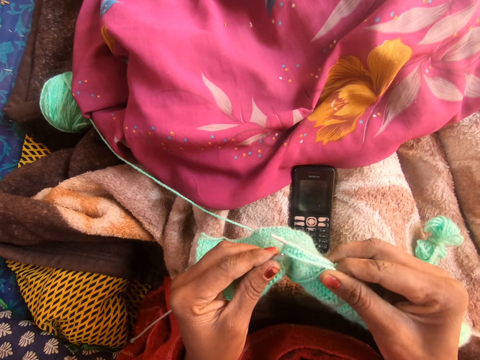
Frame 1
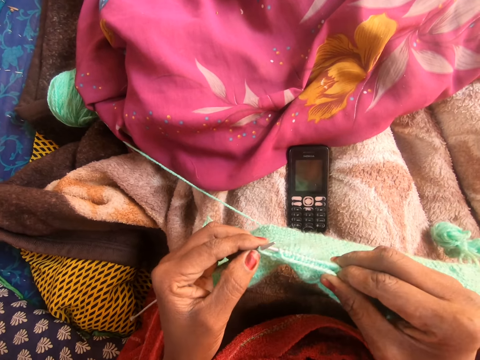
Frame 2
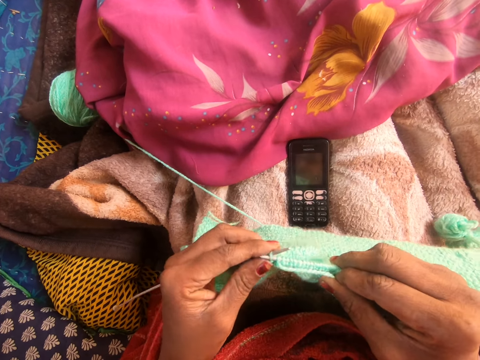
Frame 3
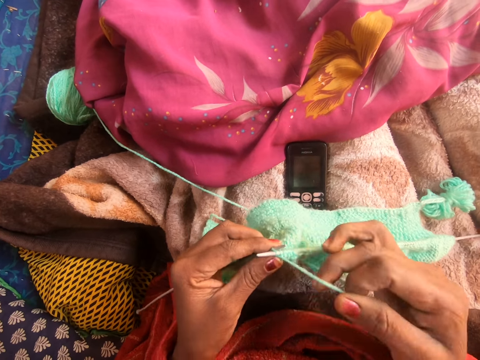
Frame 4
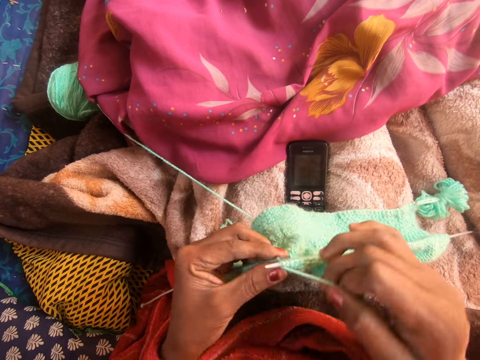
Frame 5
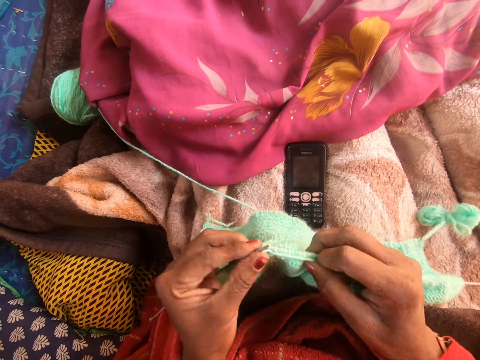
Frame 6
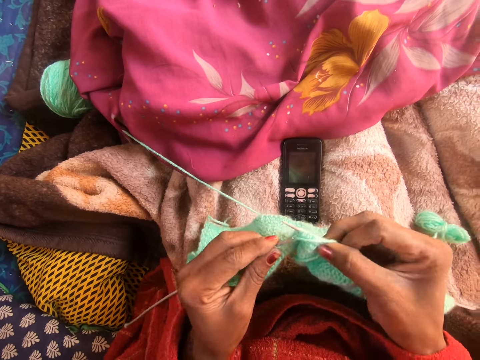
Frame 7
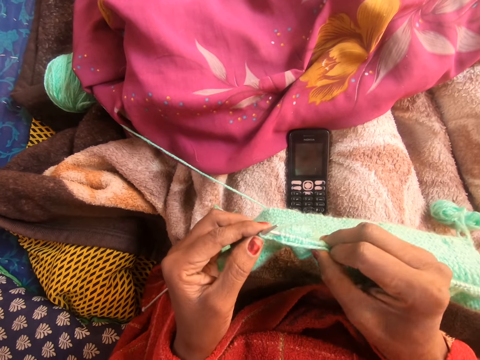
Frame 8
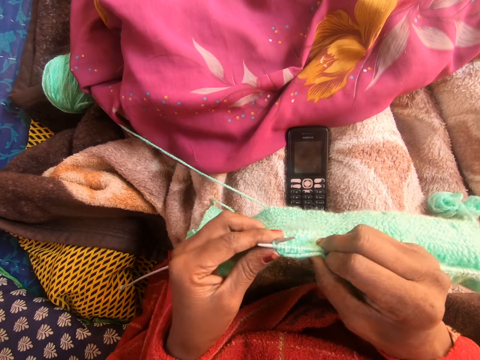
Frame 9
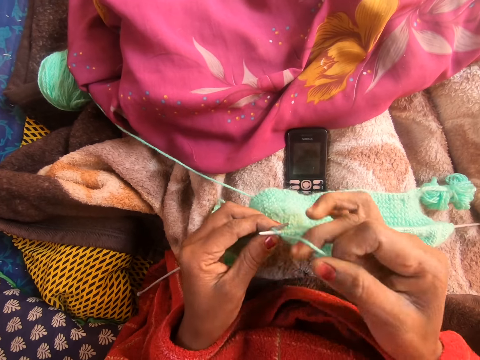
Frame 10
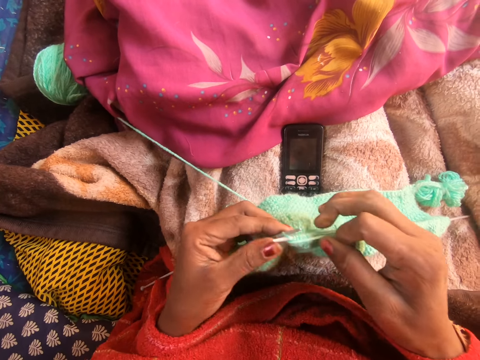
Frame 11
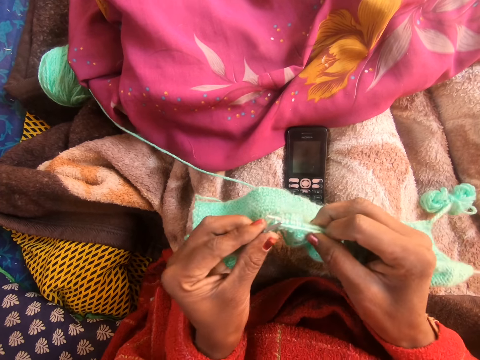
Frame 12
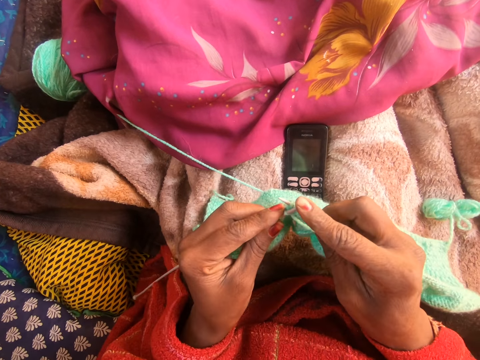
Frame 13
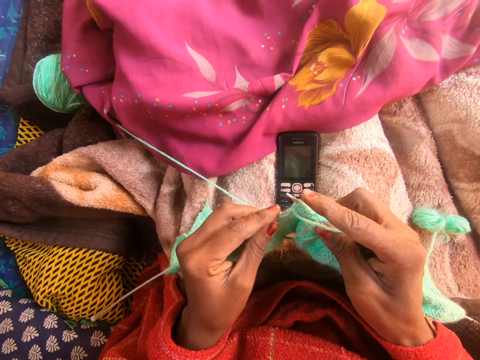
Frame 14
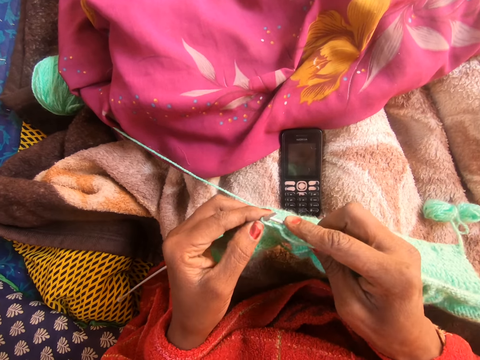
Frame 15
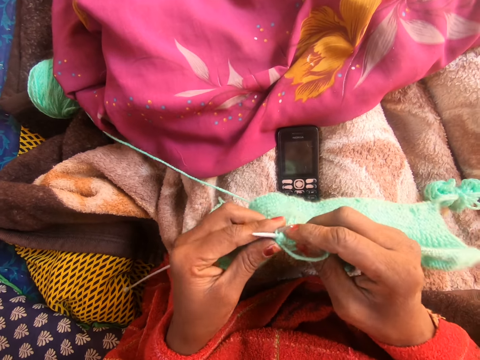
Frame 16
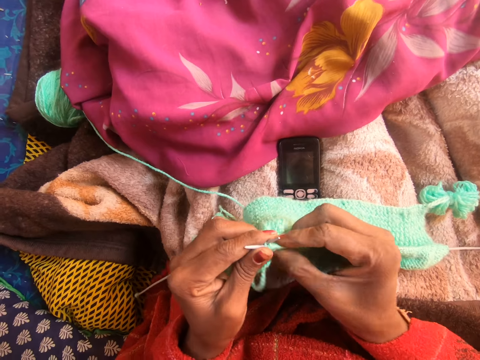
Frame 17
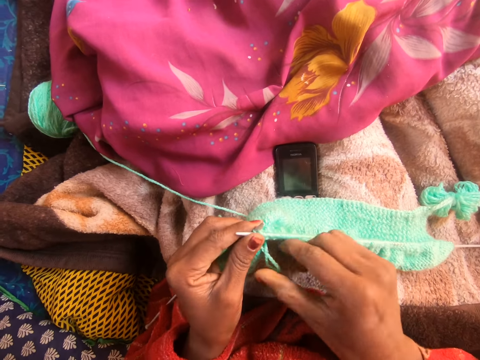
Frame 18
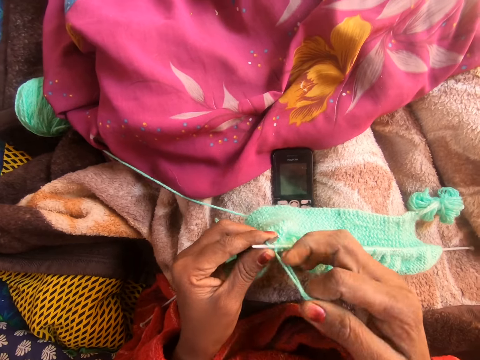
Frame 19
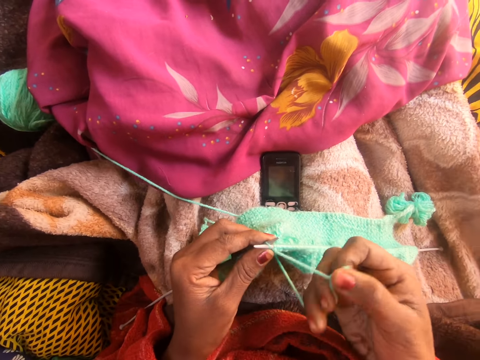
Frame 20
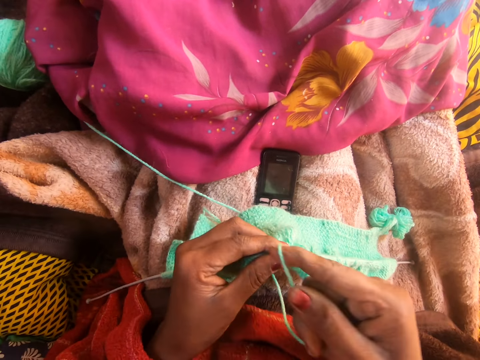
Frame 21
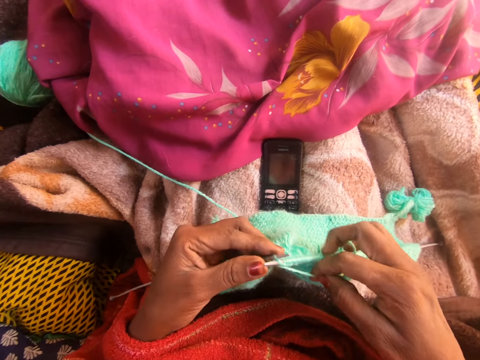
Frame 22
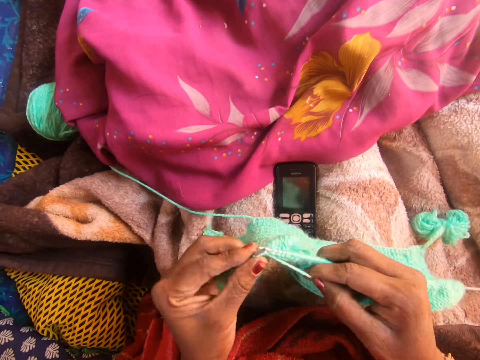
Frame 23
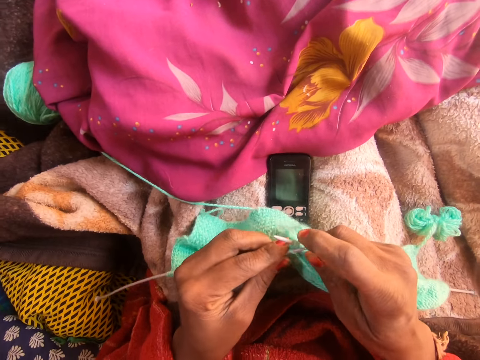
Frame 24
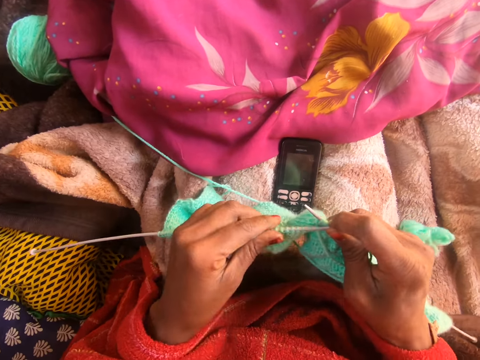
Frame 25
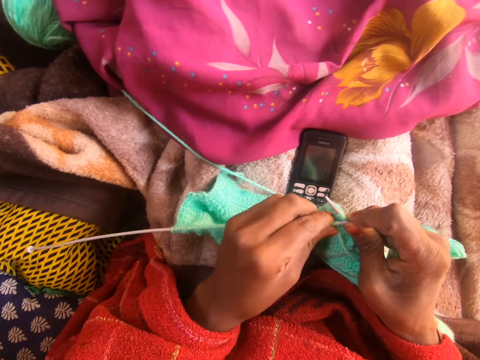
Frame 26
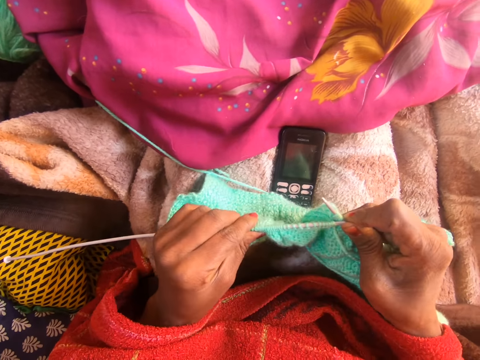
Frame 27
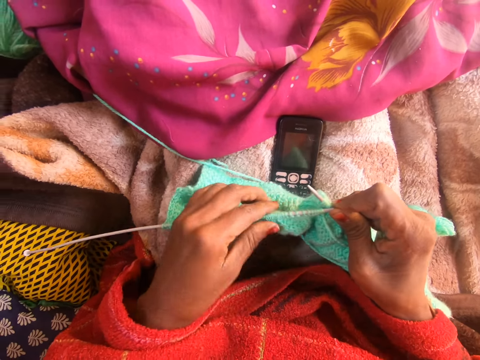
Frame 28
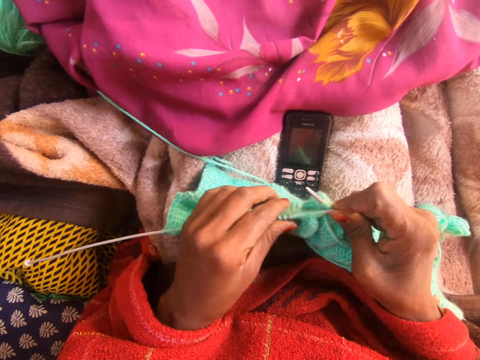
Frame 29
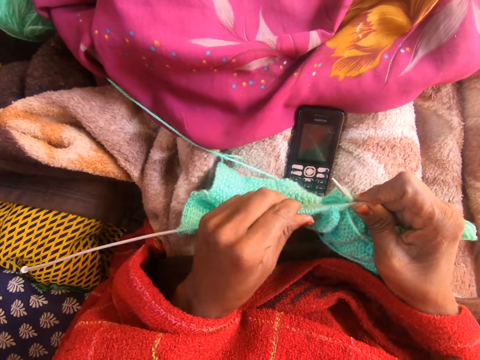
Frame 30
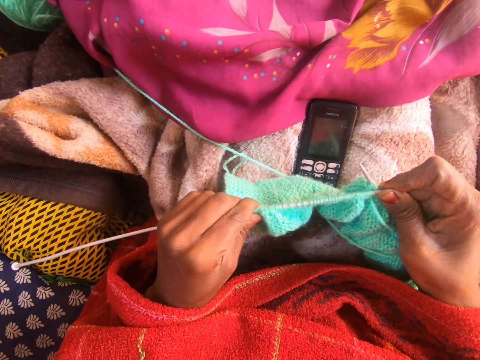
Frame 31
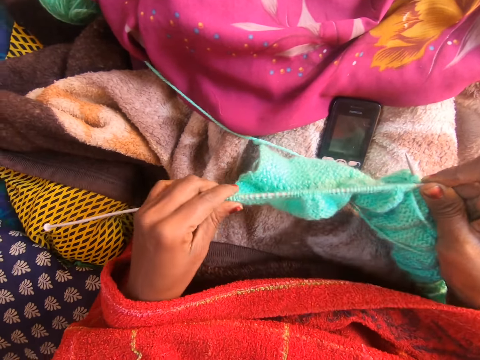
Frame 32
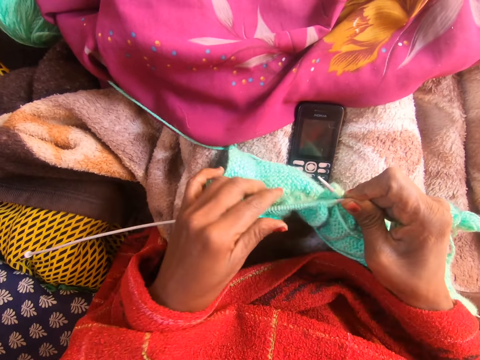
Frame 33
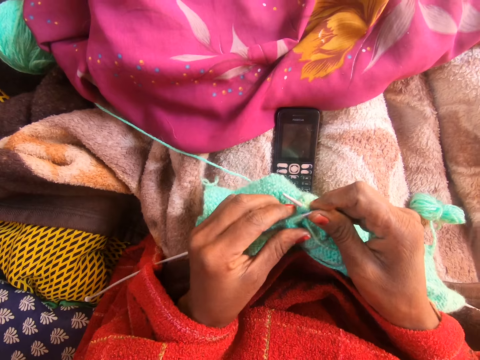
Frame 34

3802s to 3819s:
The camera wearer sews a piece of yarn using crochet hooks. She adjusts the knitted yarn on the left knitting needle with her left hand.

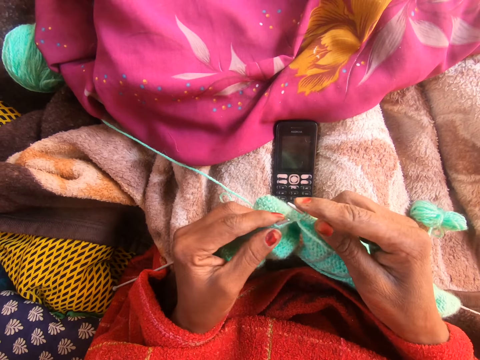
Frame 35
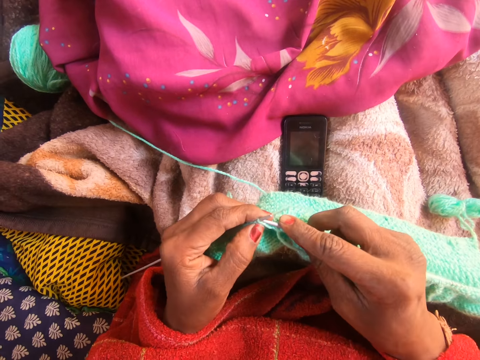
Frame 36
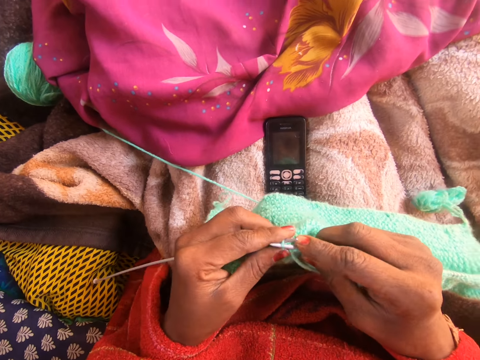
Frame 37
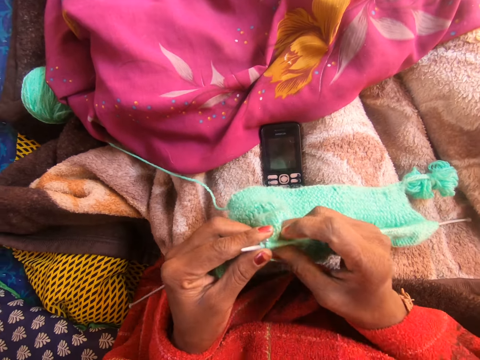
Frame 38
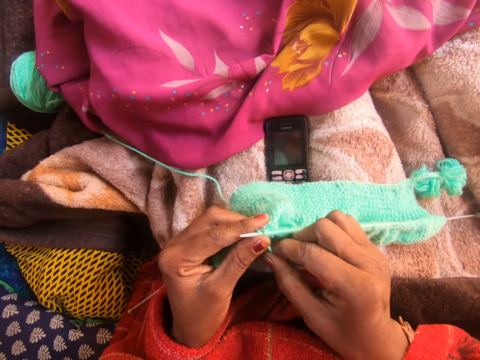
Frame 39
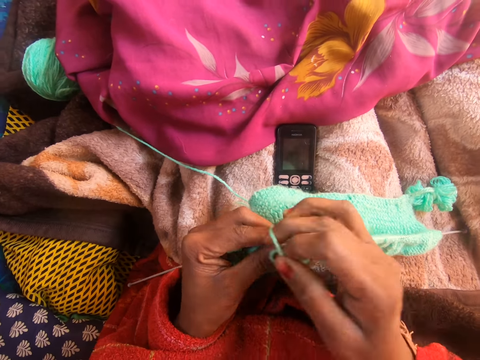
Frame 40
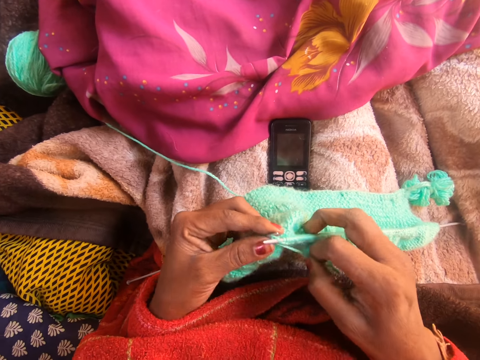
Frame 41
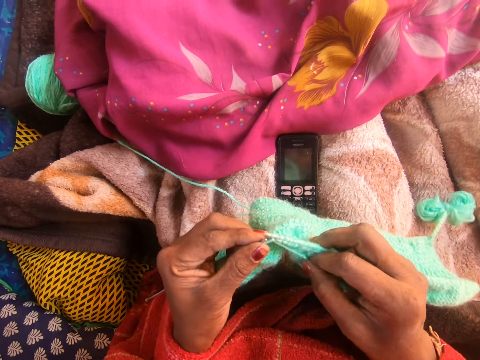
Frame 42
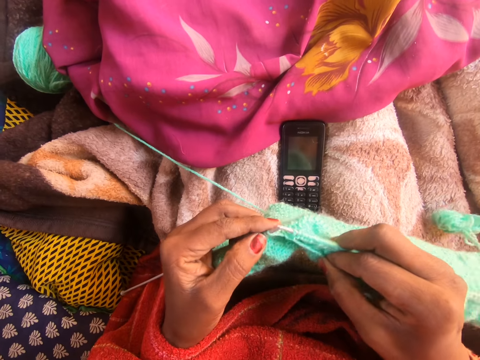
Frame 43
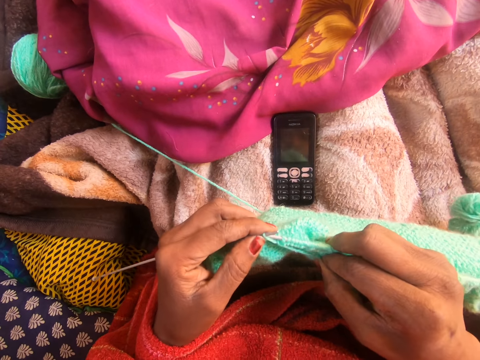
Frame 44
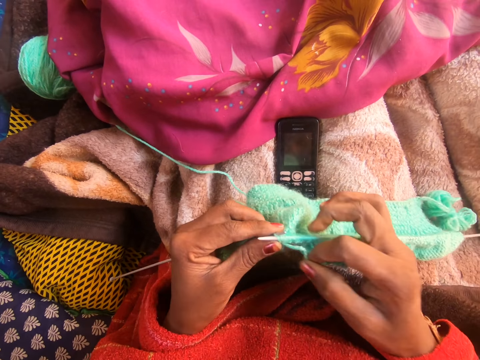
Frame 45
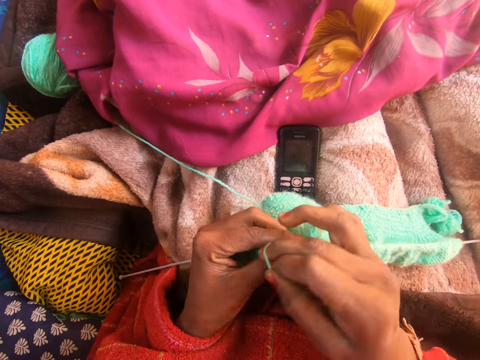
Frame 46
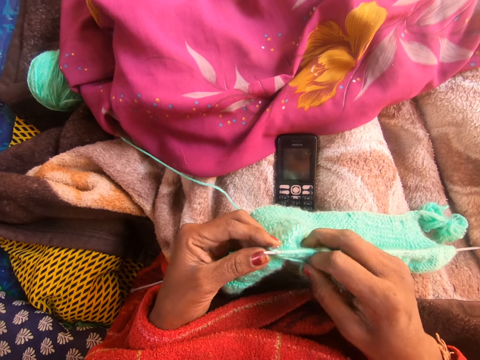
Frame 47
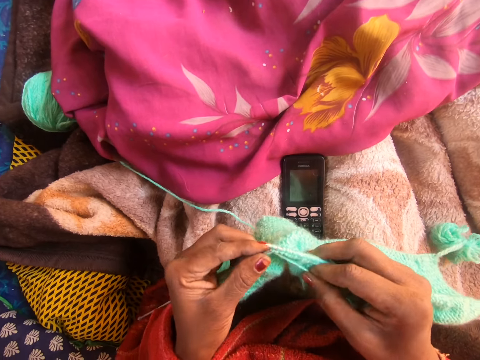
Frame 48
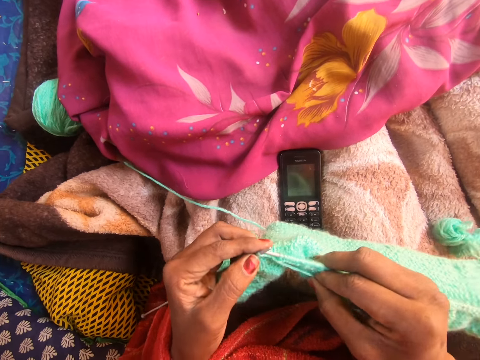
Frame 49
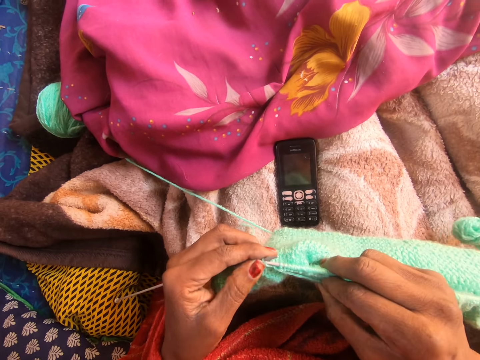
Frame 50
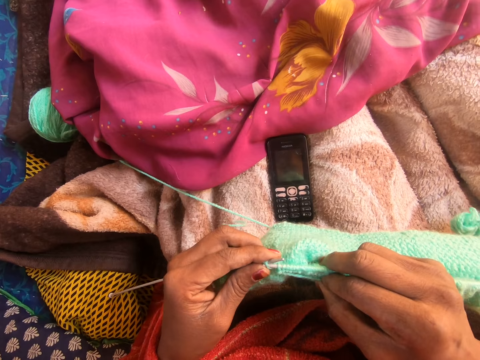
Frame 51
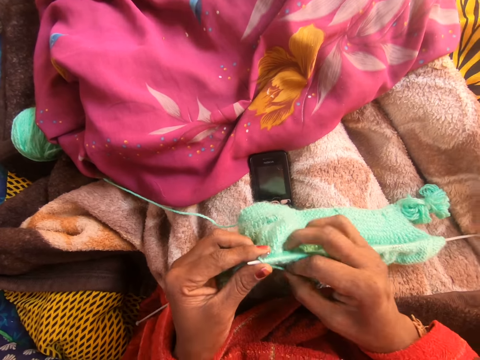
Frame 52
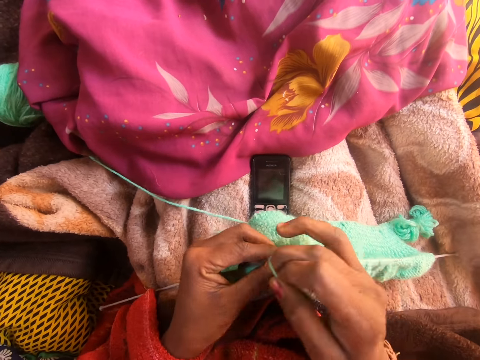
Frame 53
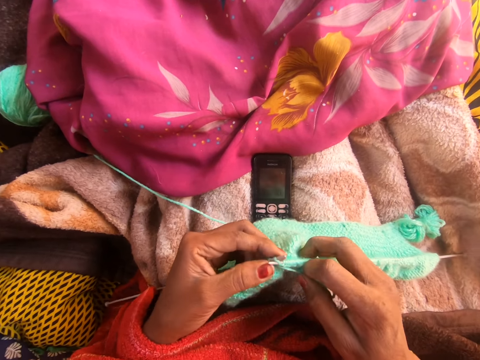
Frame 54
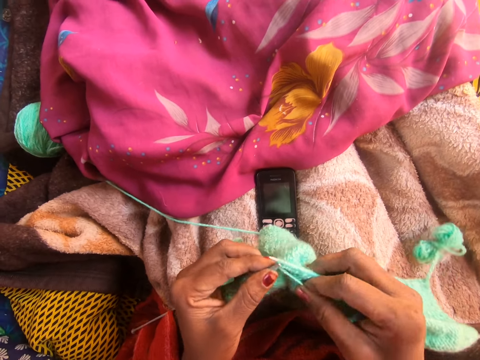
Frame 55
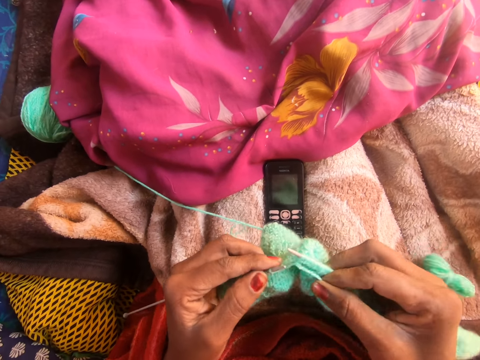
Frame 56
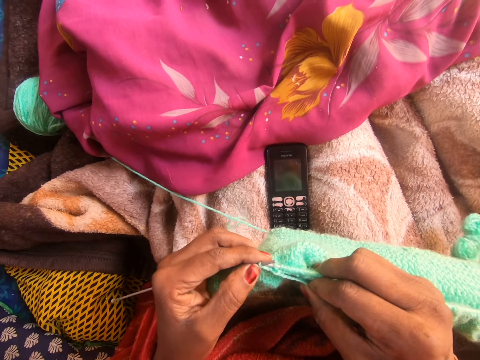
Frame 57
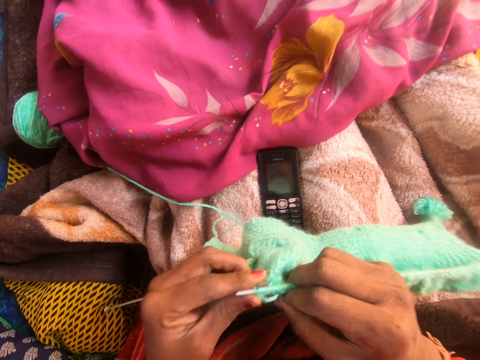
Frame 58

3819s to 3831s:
The camera wearer sews a piece of yarn using crochet hooks.
